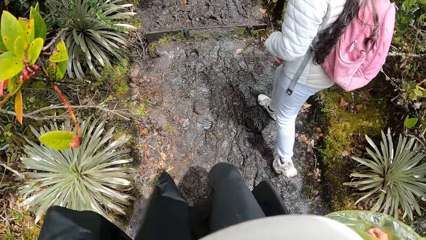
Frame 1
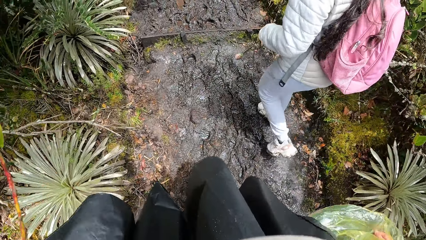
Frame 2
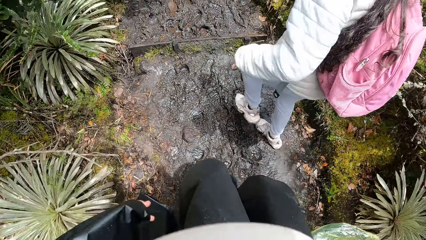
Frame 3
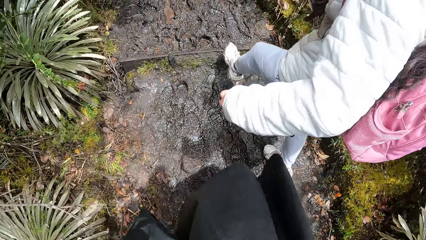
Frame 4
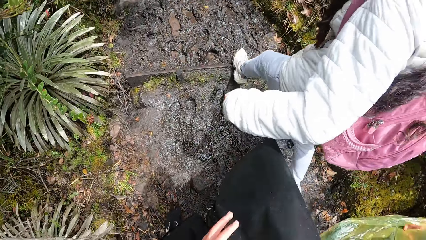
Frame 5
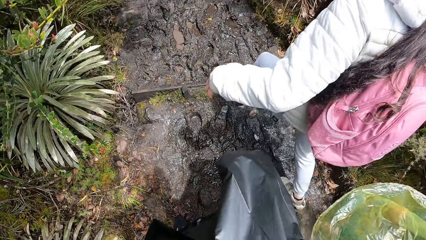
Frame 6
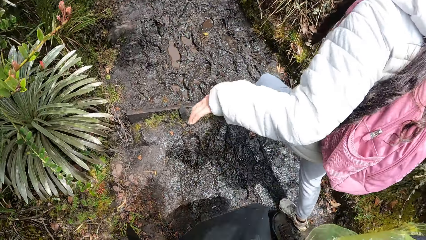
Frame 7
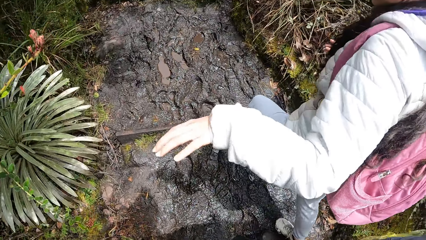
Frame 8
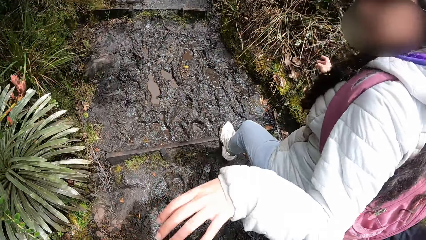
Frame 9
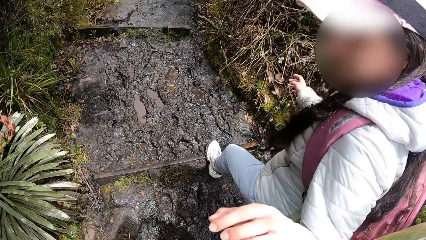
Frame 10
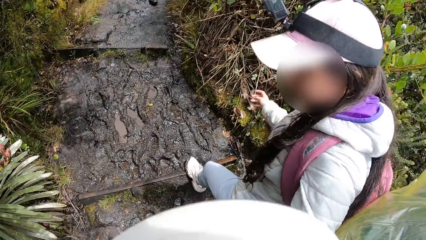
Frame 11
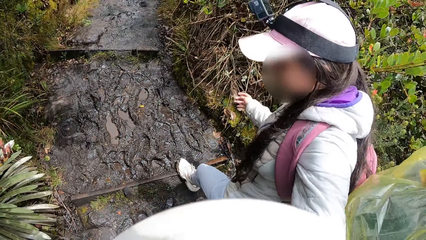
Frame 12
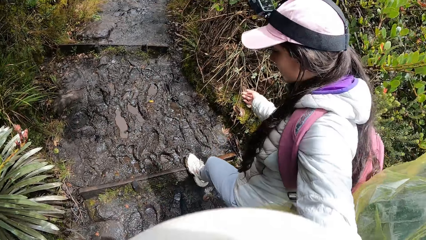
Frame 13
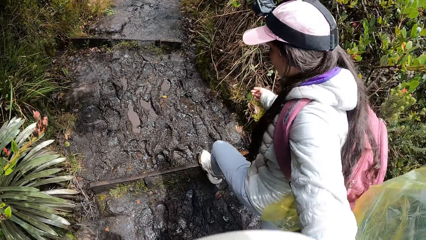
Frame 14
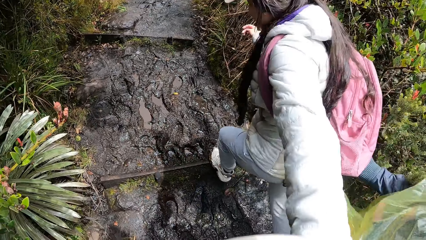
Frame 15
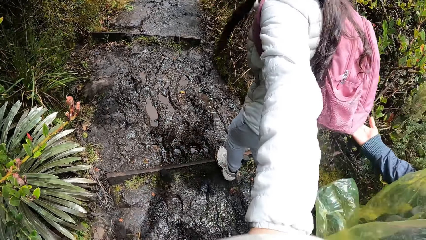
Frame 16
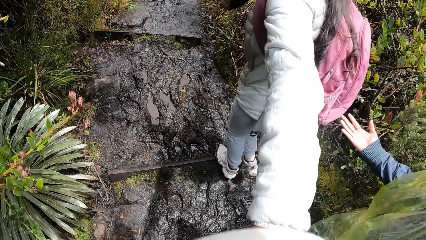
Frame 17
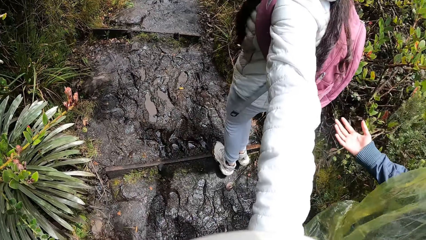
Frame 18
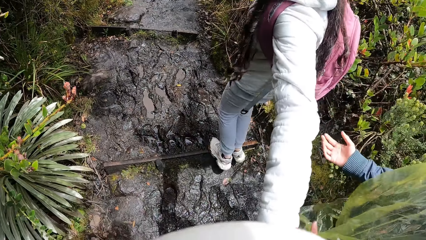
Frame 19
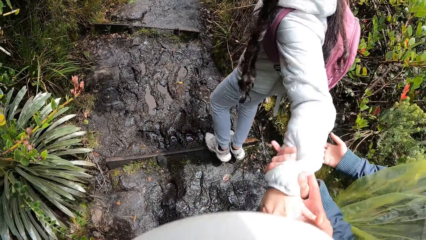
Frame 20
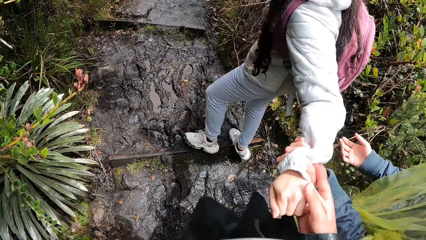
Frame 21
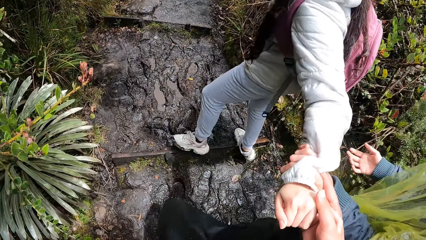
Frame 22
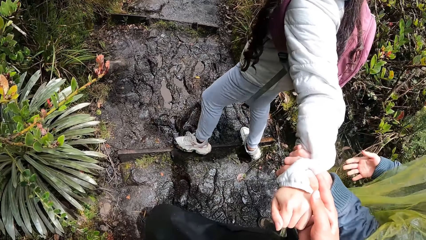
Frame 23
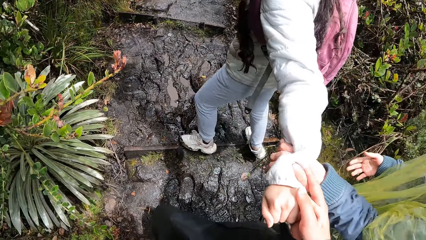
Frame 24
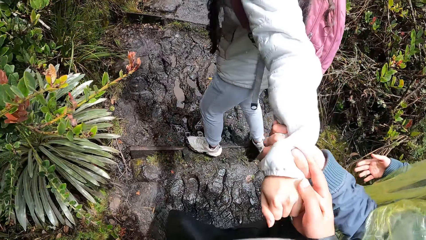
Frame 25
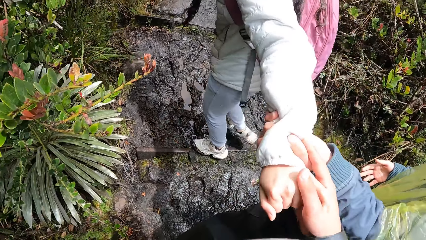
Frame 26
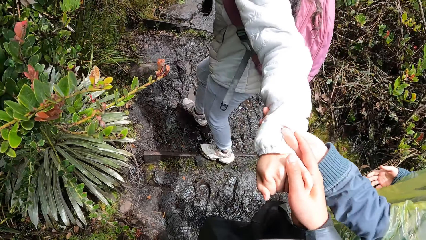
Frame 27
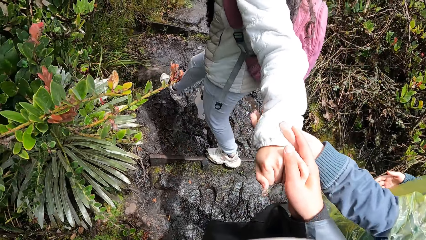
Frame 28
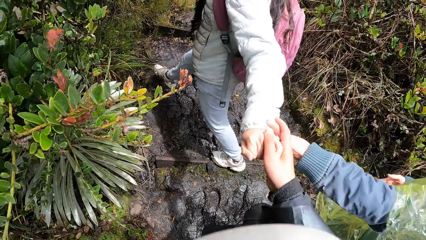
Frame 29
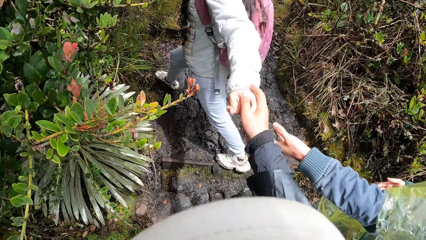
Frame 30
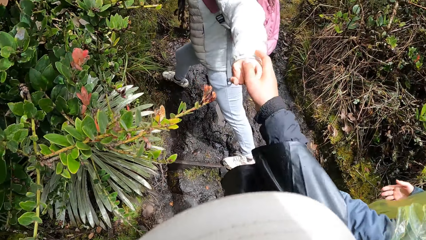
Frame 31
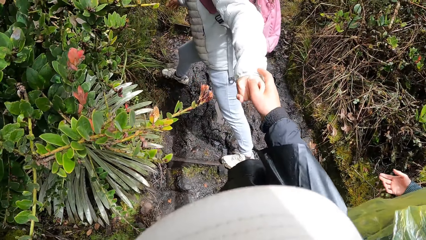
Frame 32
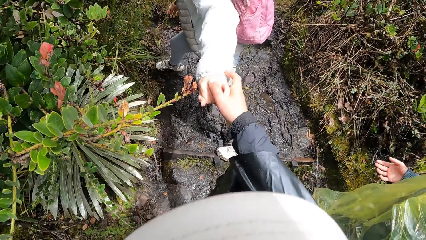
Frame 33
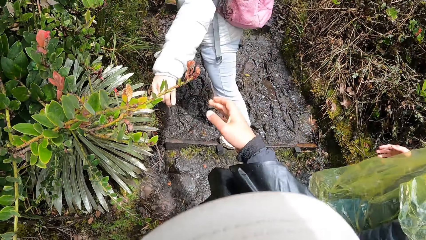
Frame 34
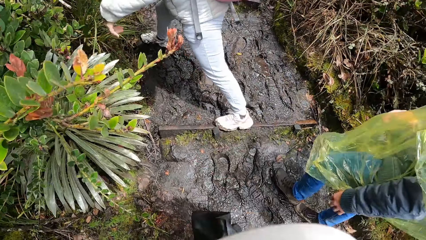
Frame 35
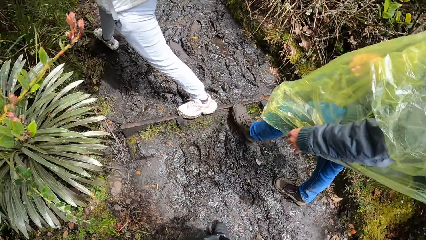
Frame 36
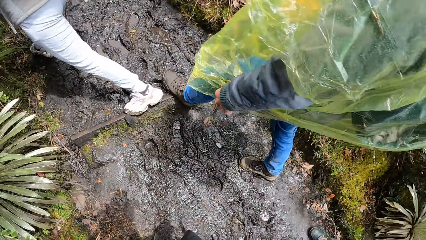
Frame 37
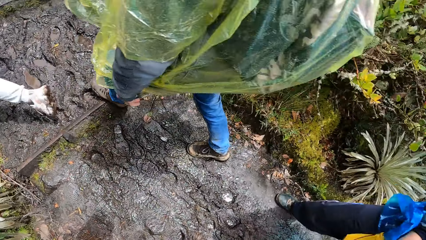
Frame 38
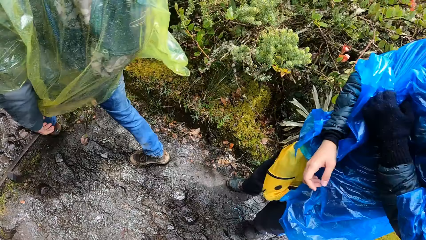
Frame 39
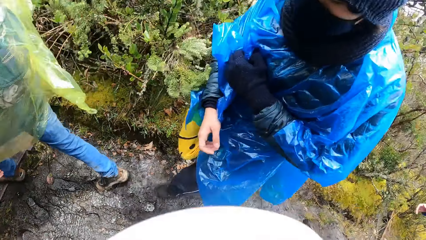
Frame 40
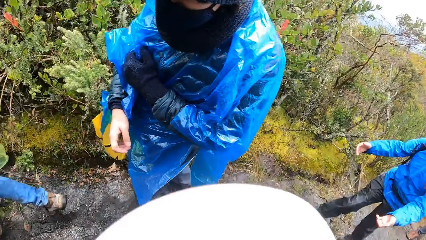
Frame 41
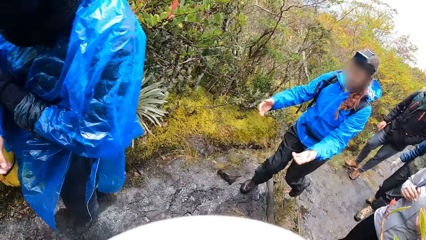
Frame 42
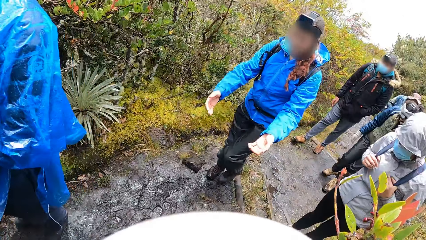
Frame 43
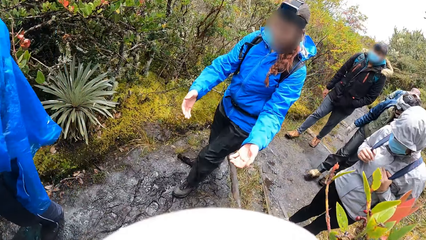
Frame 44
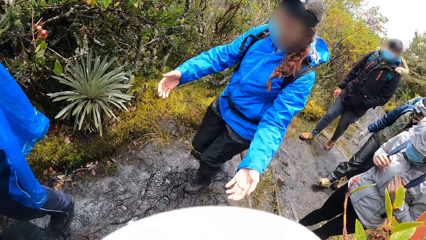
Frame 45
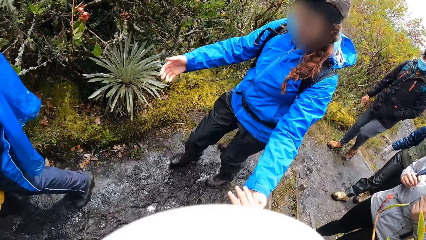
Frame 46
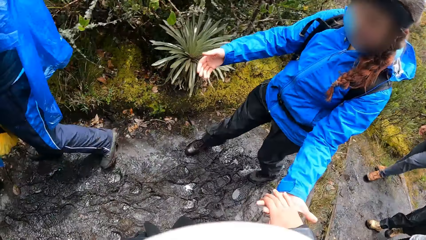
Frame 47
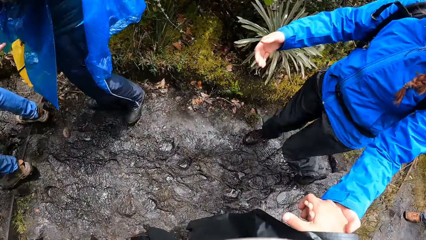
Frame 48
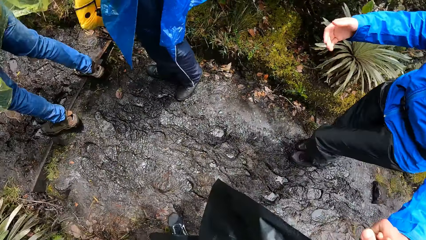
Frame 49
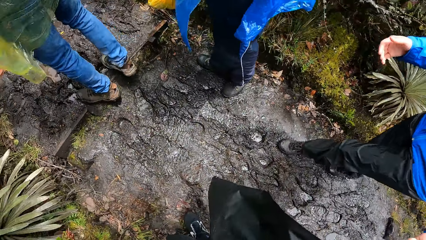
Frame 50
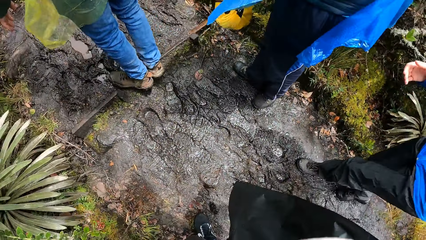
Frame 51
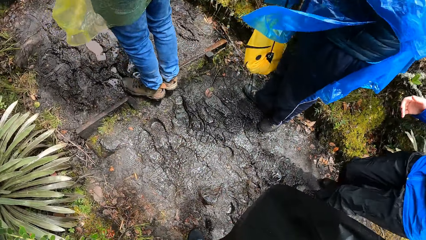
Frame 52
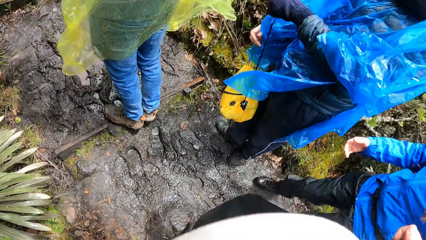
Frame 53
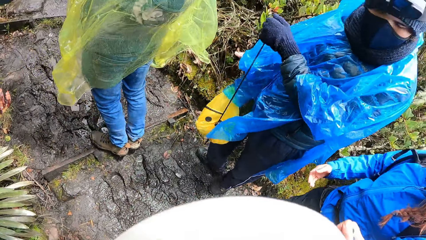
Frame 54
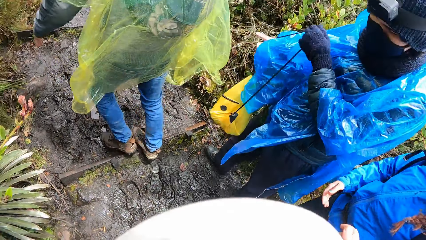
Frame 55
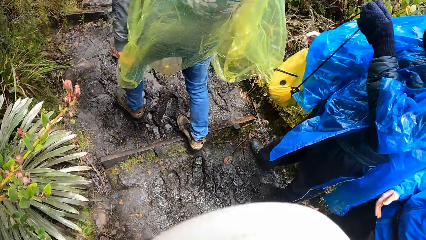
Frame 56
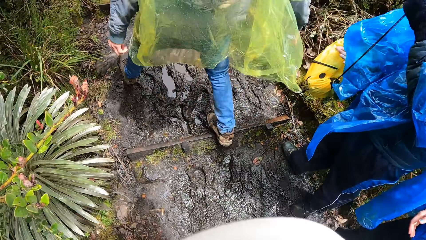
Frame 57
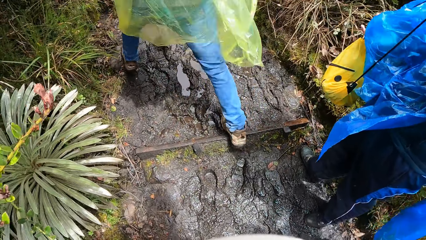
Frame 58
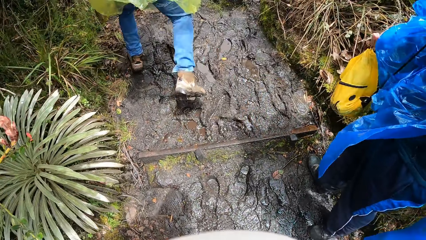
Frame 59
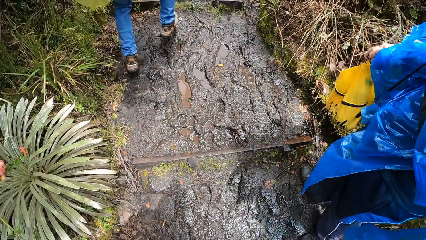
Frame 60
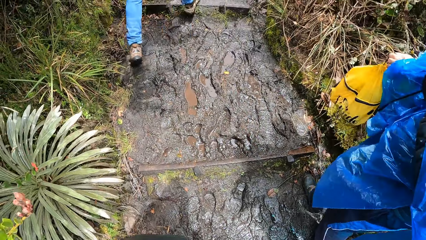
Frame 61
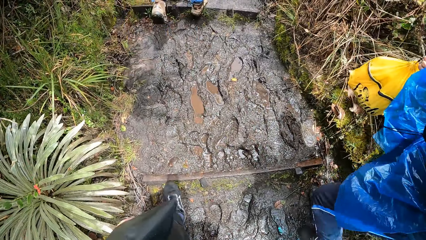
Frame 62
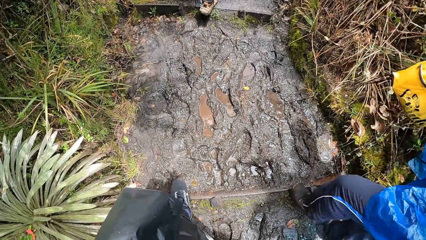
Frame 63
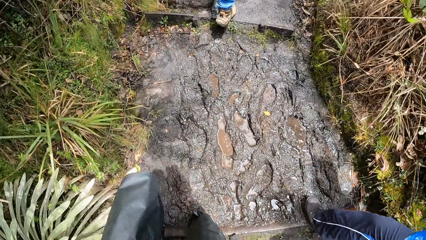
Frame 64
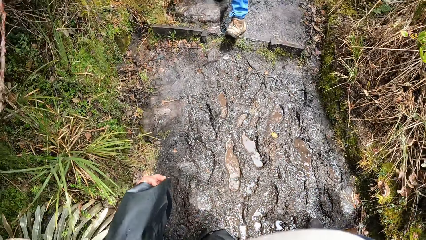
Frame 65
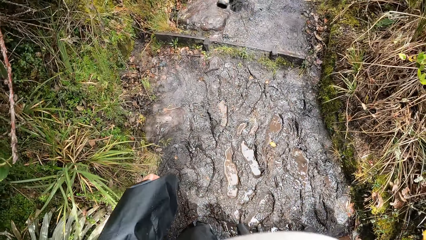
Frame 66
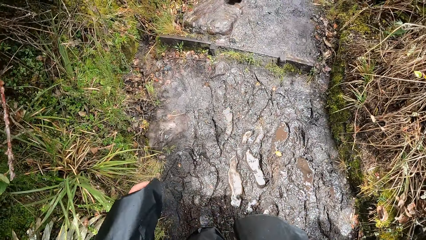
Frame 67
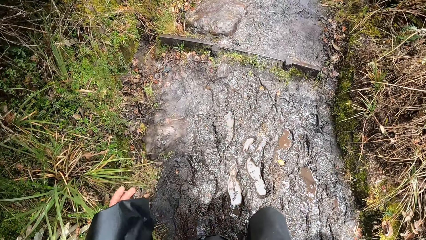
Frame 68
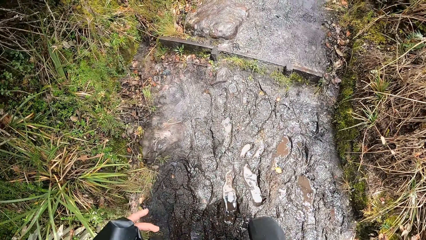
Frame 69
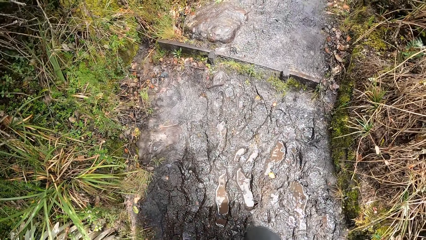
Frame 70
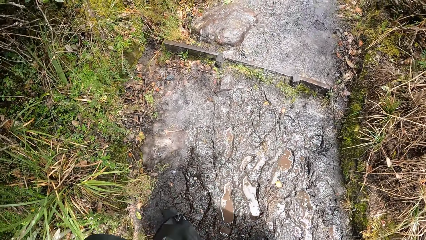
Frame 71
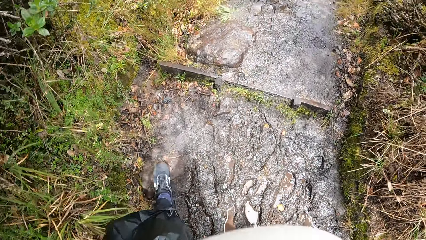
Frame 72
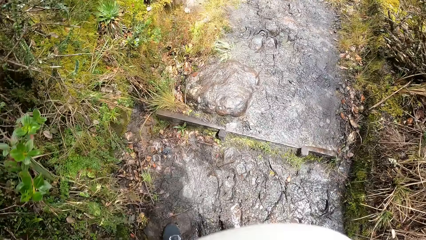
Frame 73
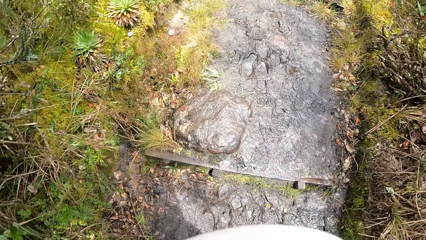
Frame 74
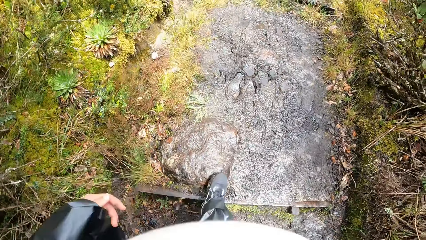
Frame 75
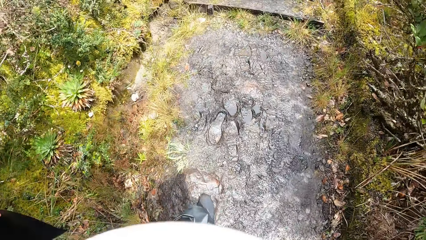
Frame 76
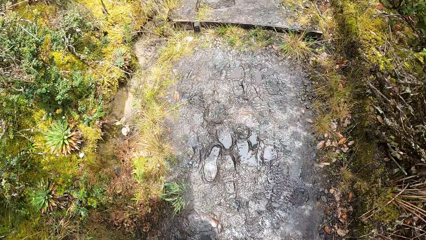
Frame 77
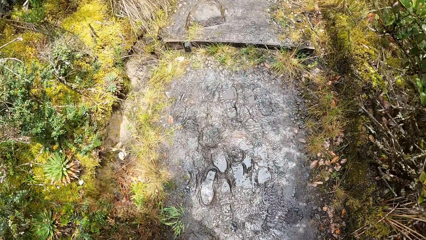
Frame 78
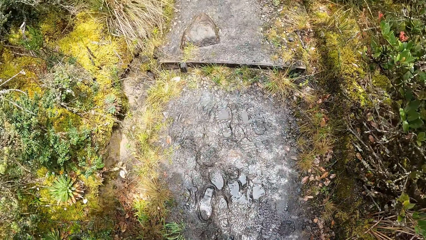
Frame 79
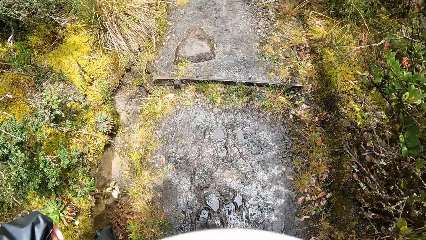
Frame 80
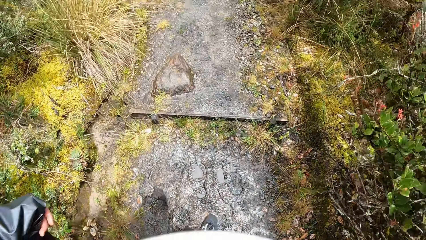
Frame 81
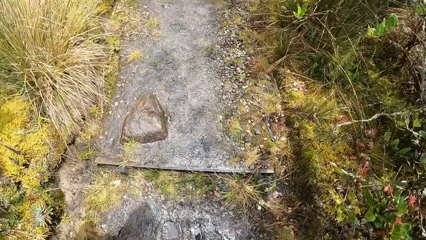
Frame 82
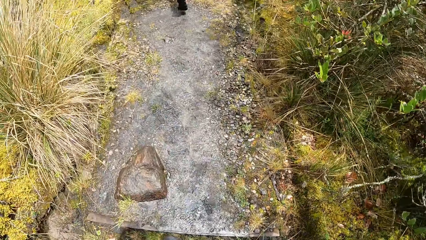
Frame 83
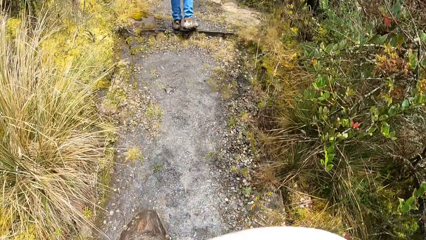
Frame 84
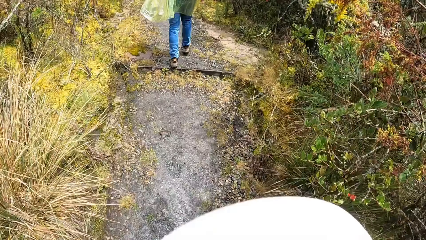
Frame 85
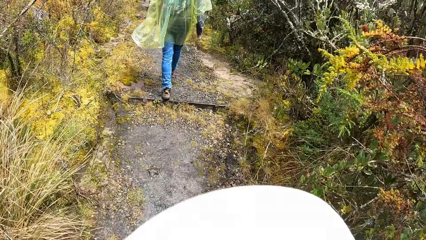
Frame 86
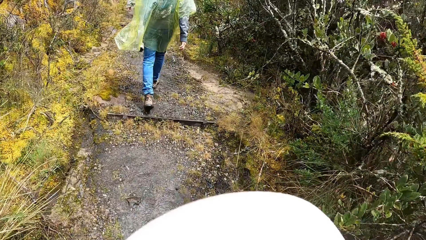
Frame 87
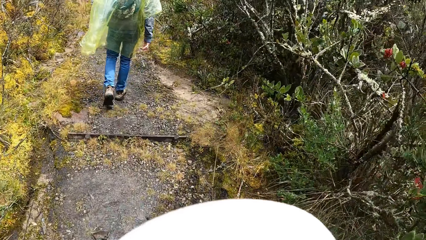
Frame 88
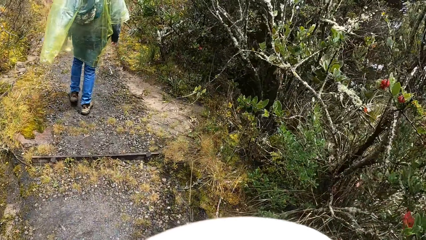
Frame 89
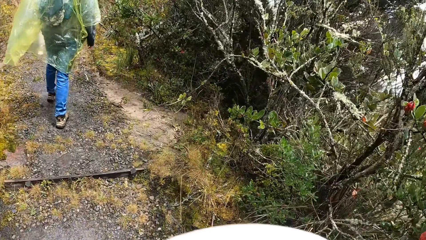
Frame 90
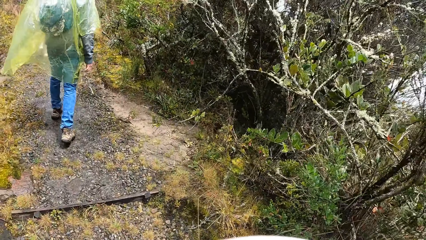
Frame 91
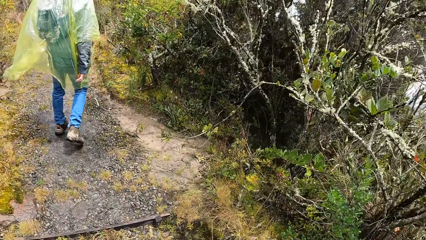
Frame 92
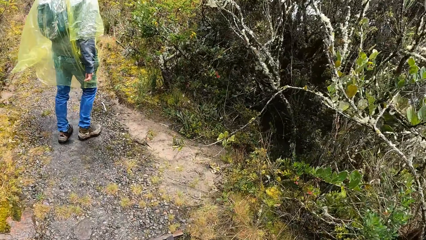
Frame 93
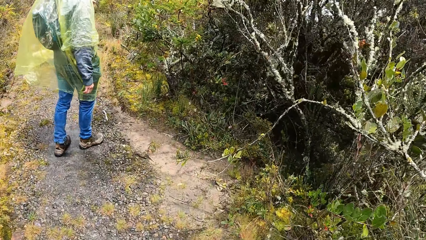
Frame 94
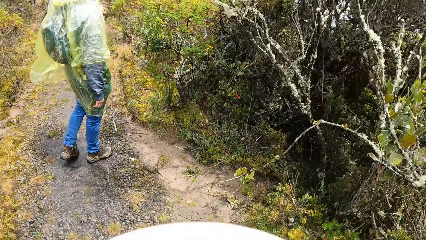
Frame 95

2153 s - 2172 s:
The woman interacts with the camera wearer. The camera wearer touches and holds hands with the woman. They hike the mountain. A man interacts with the camera wearer. The camera wearer holds hands with another woman. They hike the mountain.
